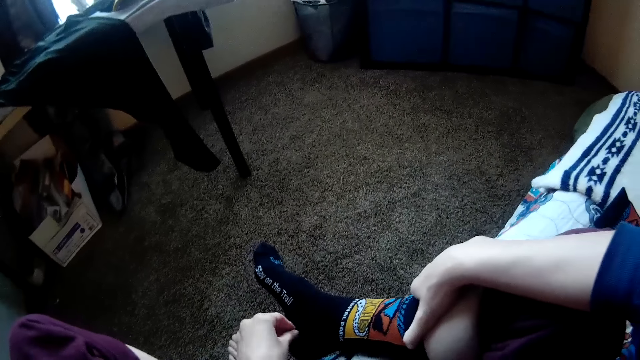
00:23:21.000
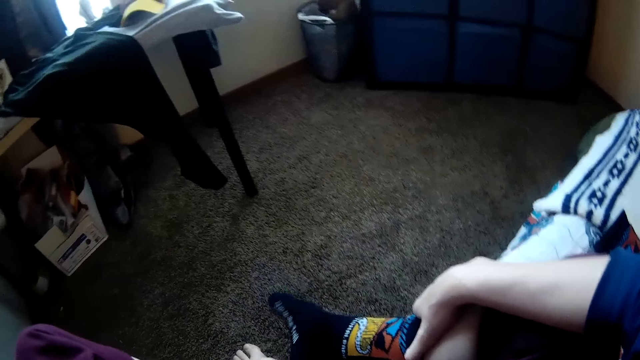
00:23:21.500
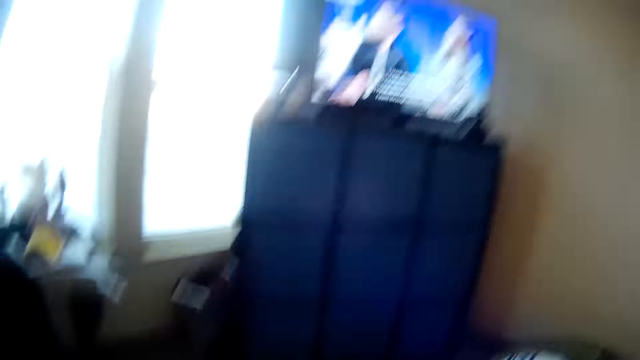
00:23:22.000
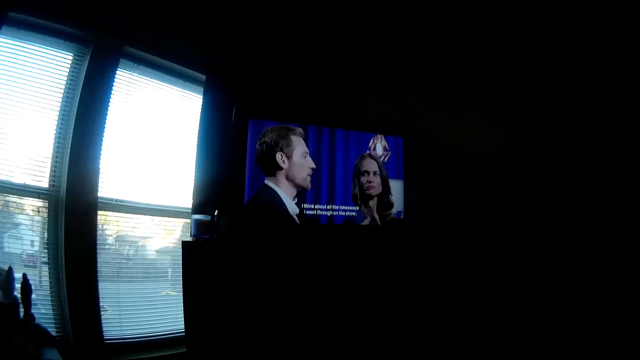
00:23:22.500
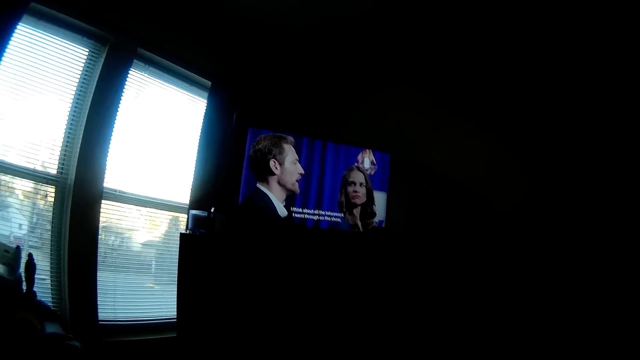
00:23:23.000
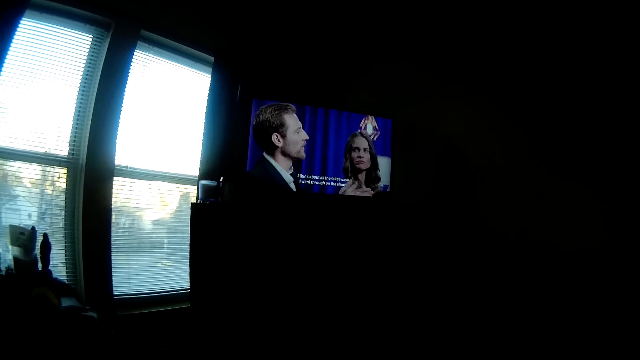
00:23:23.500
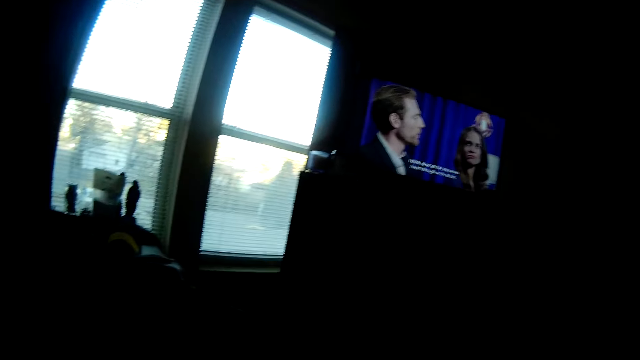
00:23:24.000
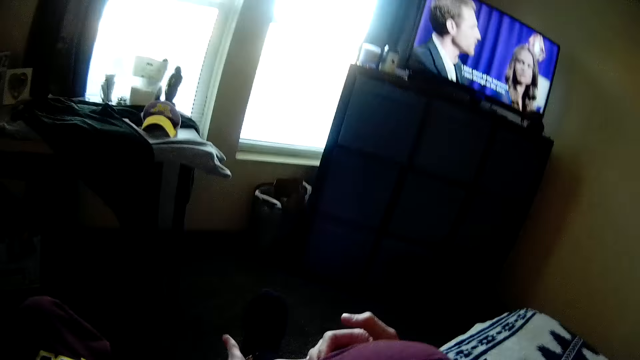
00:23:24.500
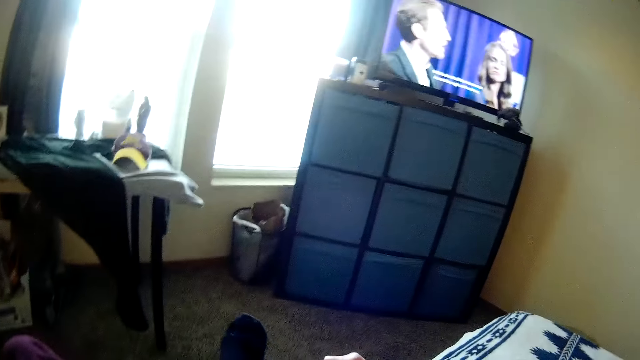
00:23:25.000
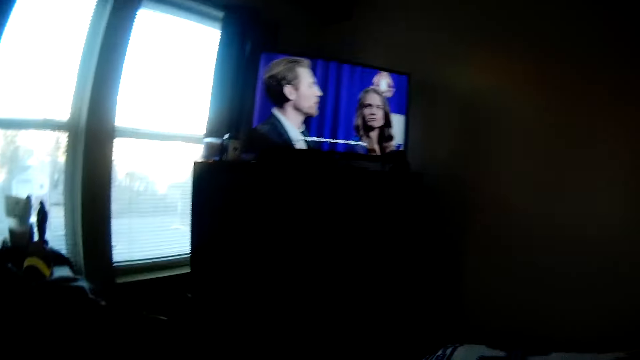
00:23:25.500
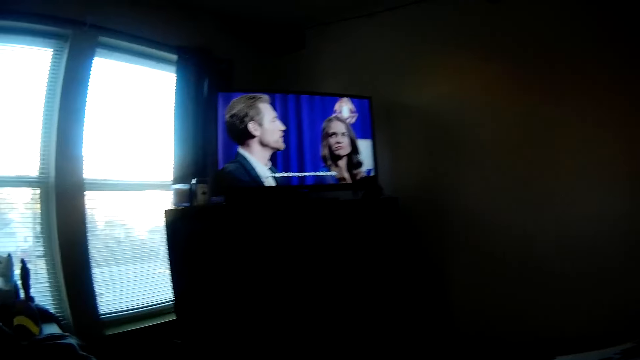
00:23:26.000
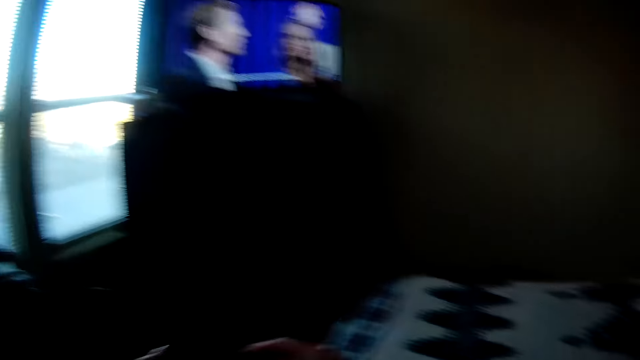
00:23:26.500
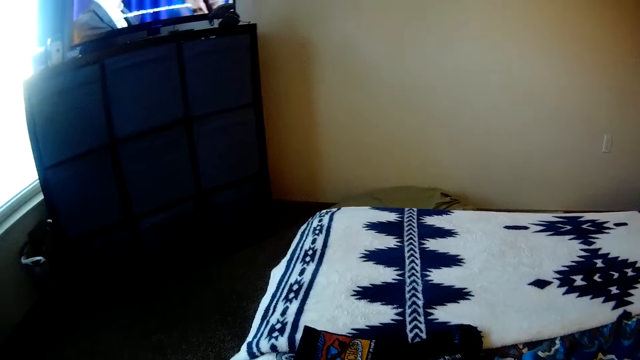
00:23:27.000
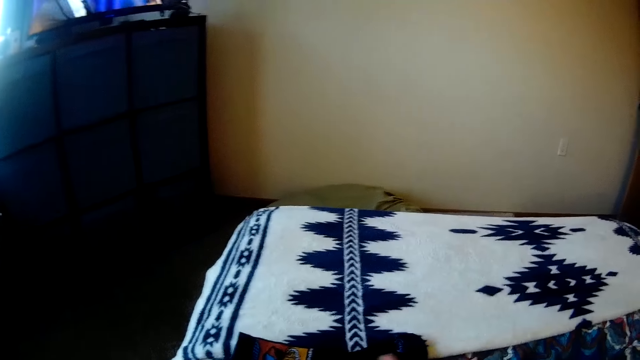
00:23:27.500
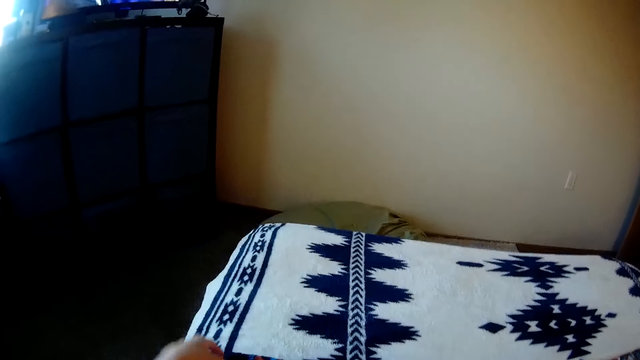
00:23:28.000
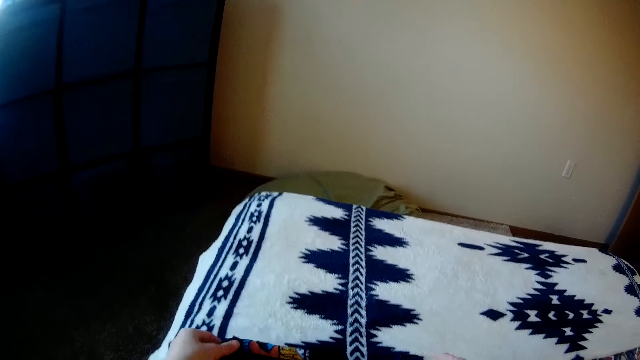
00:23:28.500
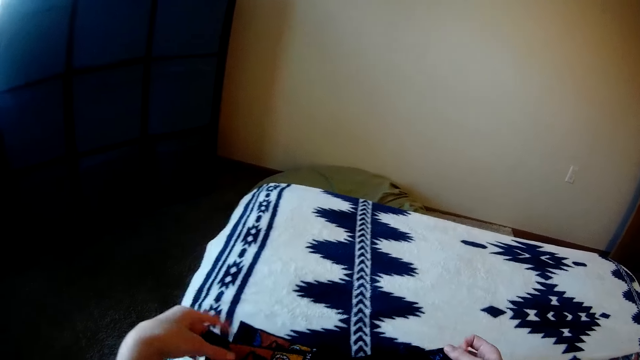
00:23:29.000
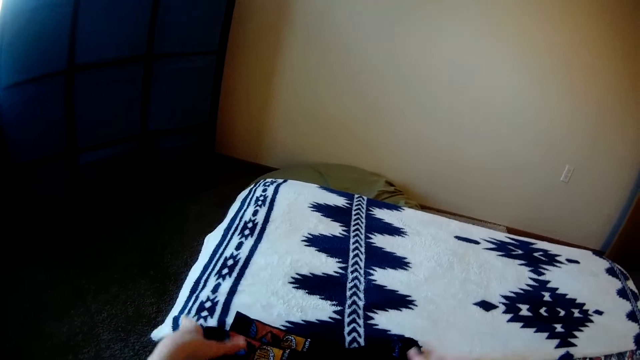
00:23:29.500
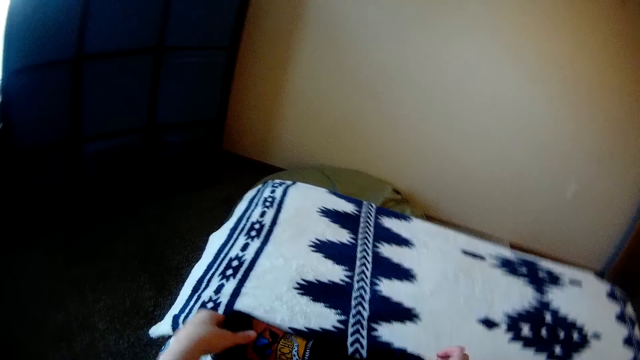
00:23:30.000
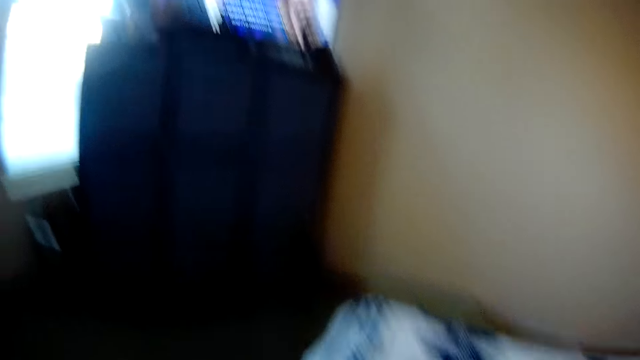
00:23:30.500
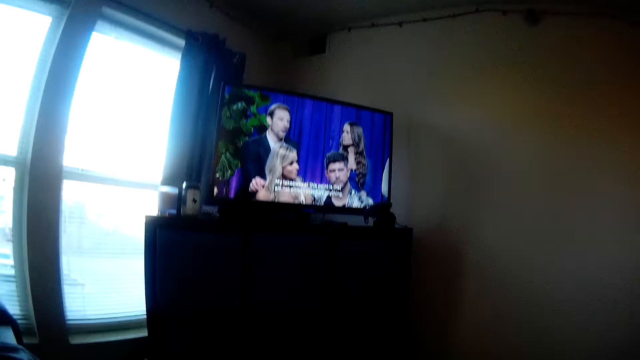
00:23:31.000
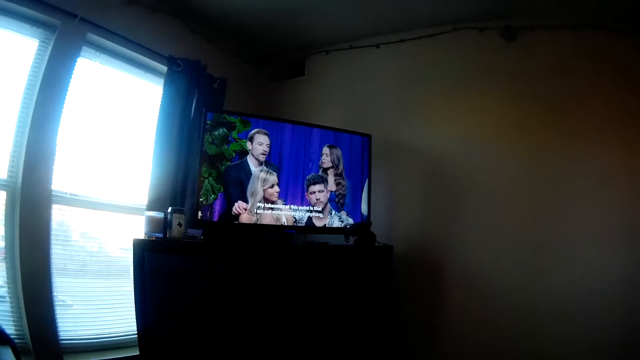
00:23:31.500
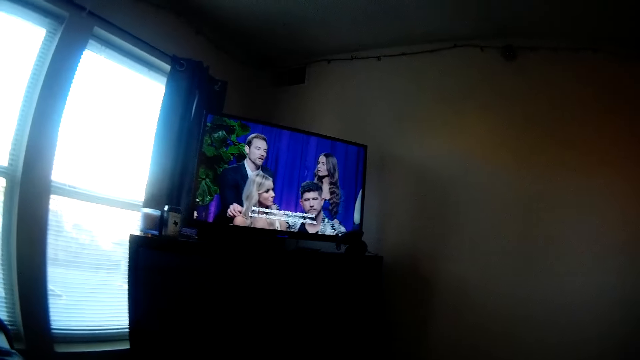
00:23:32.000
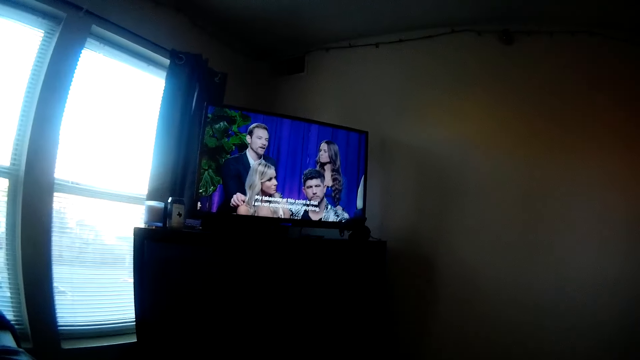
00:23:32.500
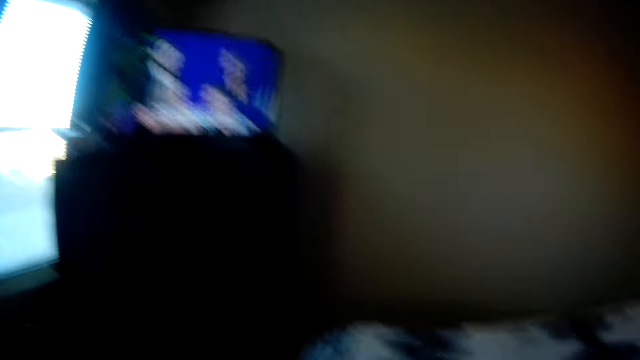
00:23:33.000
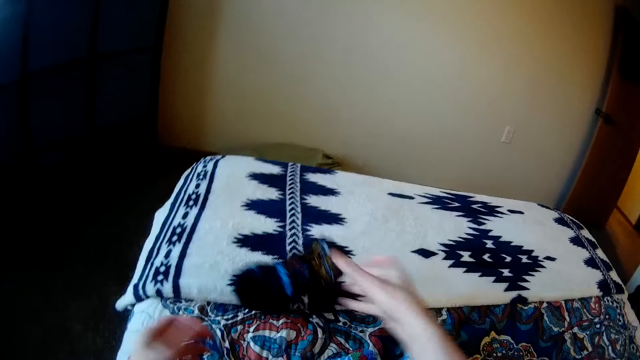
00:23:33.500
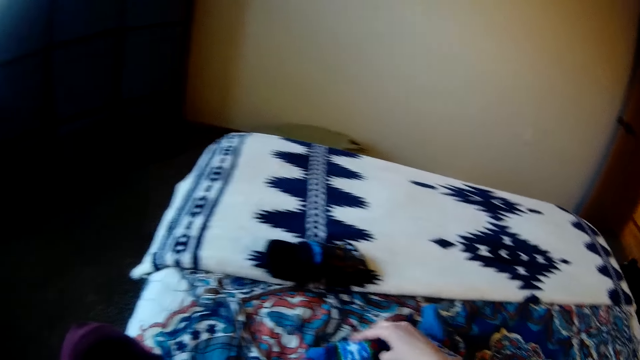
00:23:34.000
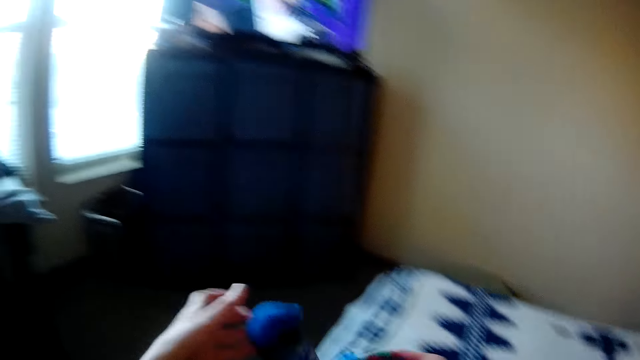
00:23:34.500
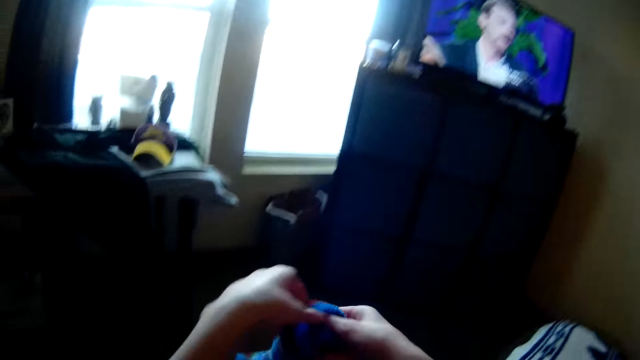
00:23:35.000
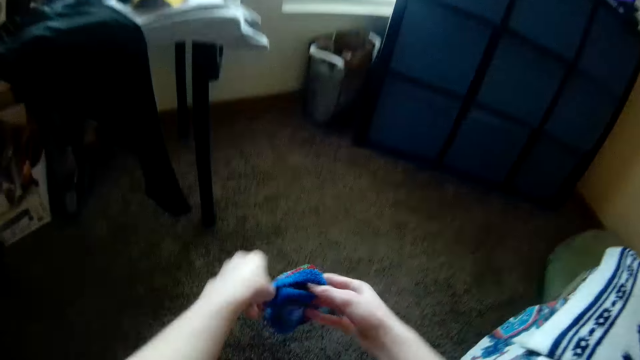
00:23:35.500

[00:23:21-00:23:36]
The camera wearer rubs the sock on his leg. He watches television. He wears socks. He watches television. He looks around the house. He holds the socks on the bed. He watches television. He drops the socks on the bed. He throws the socks on the bed. He picks the socks.

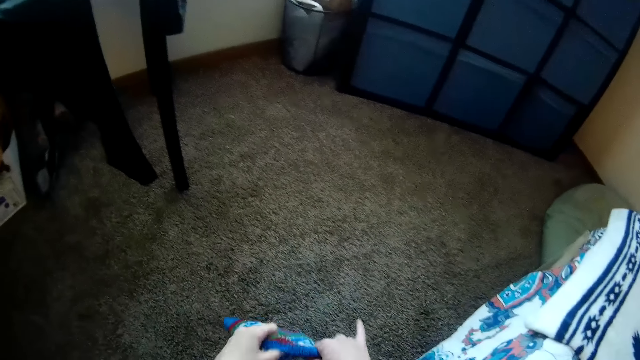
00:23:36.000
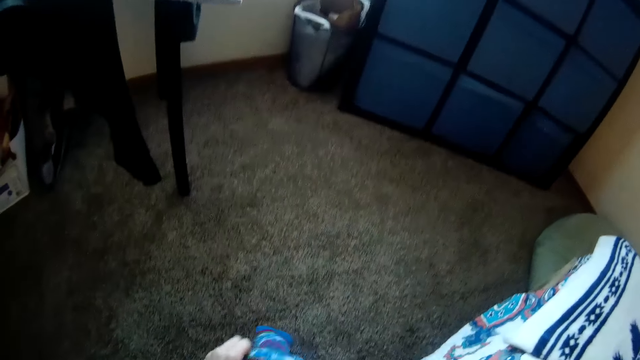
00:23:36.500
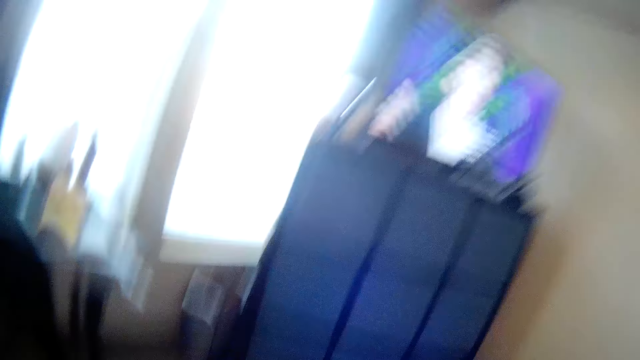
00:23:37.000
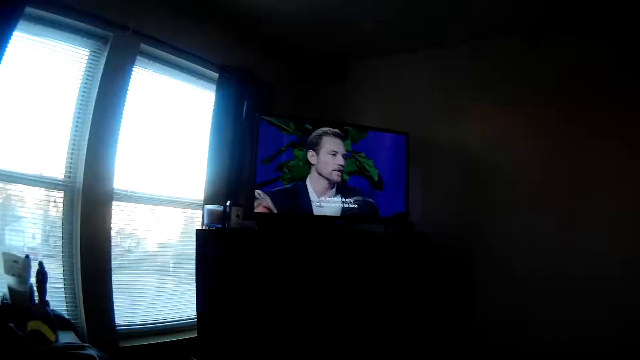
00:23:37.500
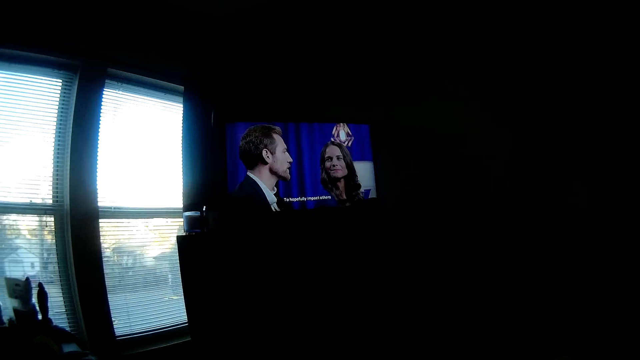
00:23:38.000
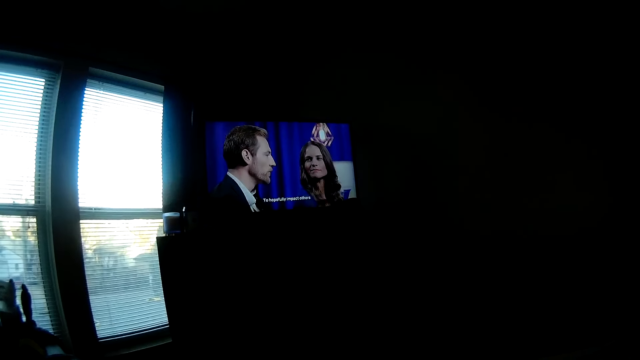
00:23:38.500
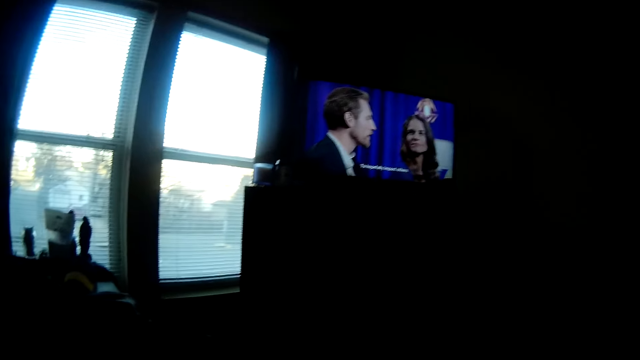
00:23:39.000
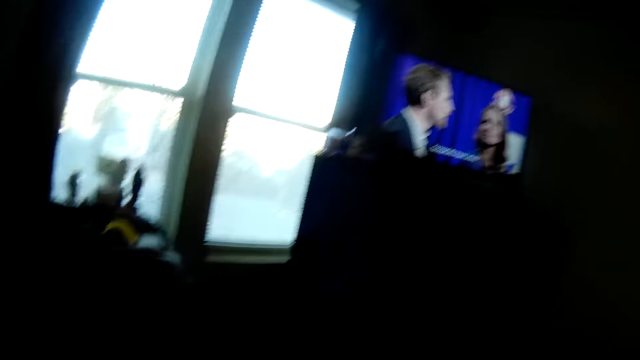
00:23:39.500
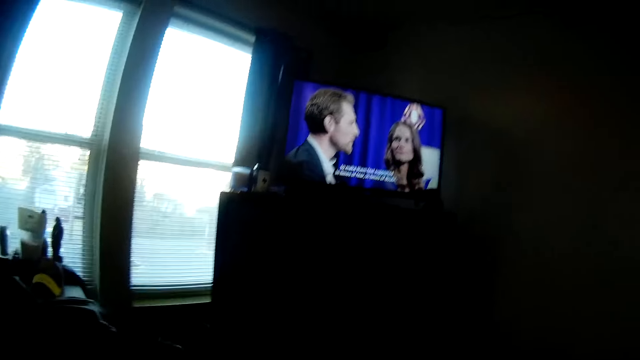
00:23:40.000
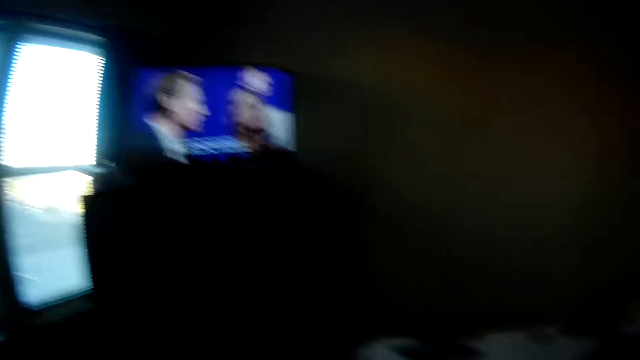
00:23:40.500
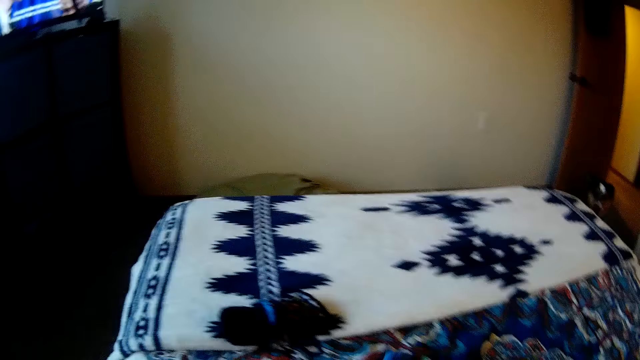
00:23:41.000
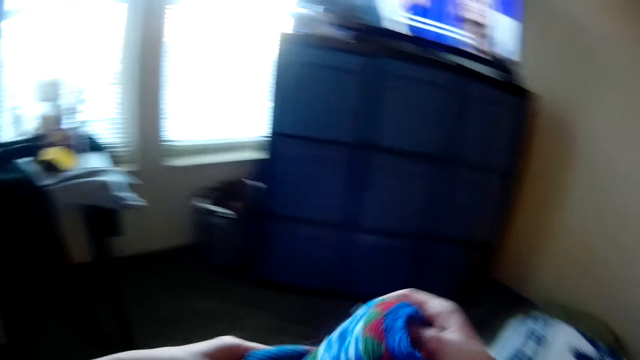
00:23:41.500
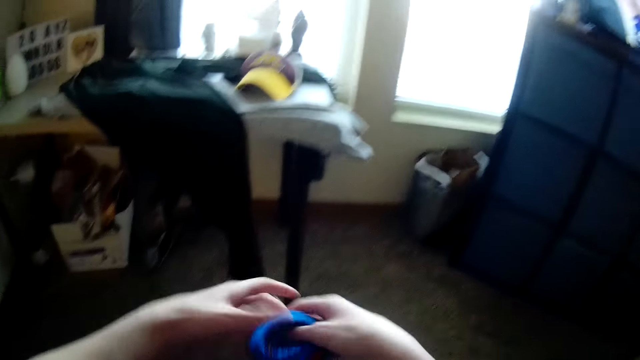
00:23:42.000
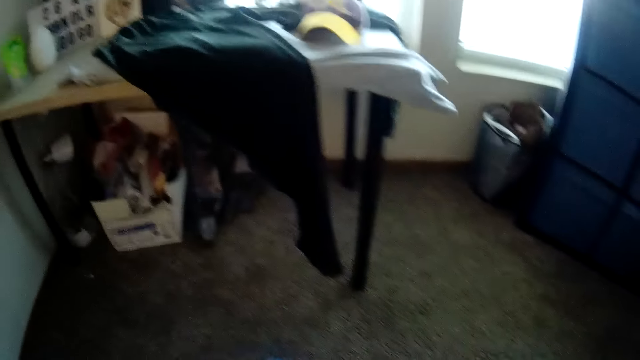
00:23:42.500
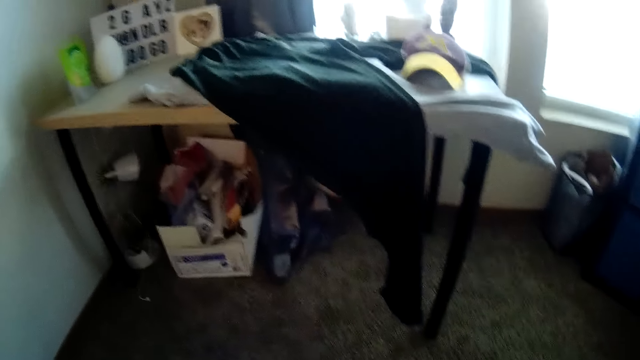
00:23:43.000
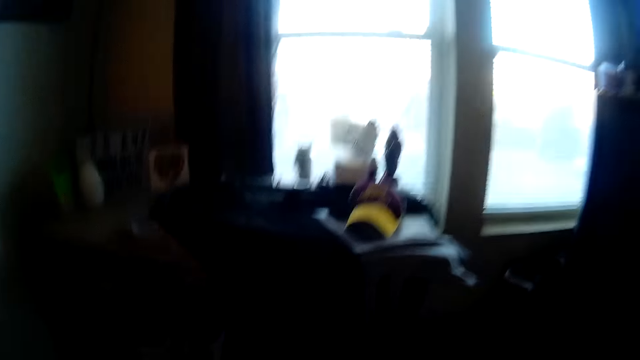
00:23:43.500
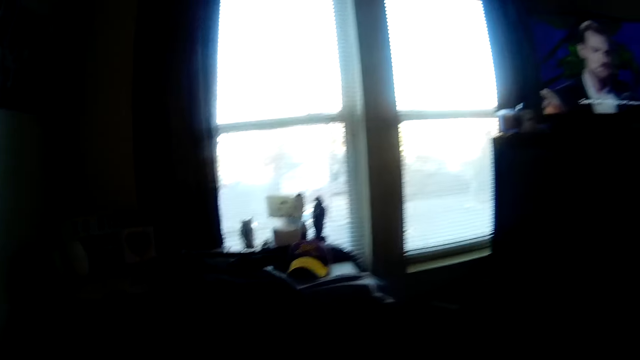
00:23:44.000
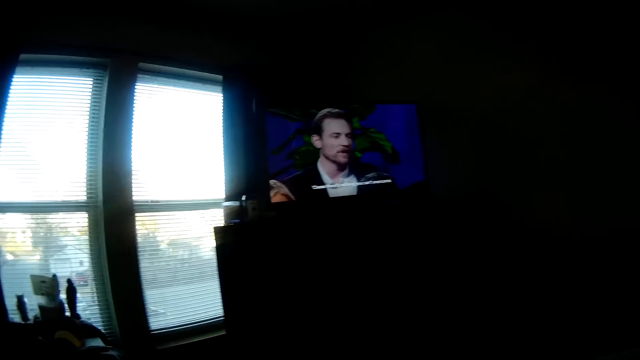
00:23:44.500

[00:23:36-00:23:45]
The camera wearer wears another pair of socks on his feet. He watches television. He picks socks and wears the sock.
